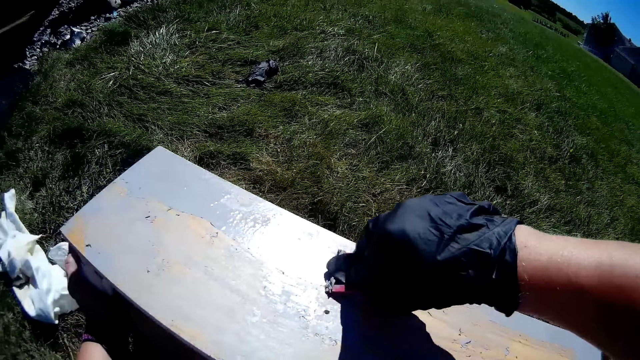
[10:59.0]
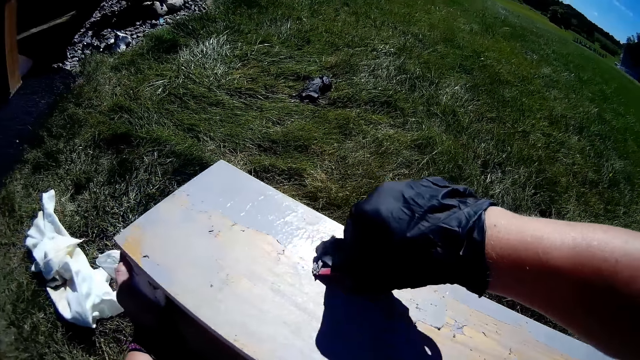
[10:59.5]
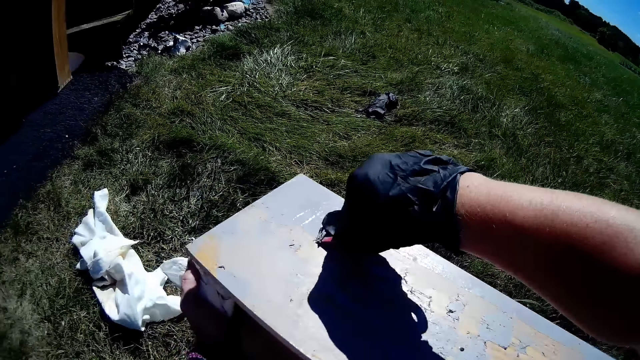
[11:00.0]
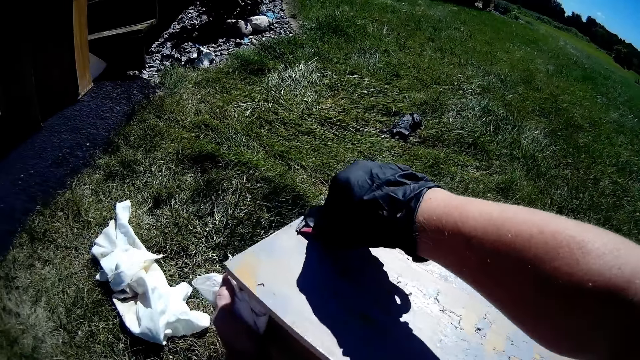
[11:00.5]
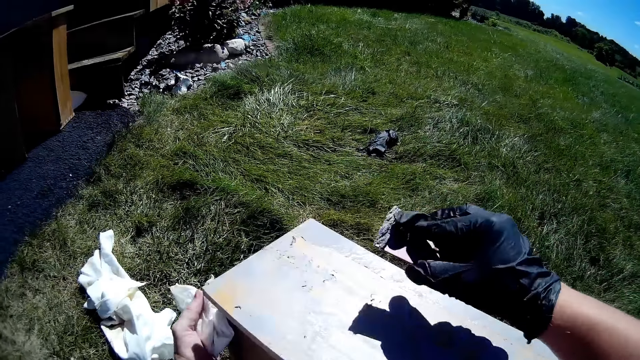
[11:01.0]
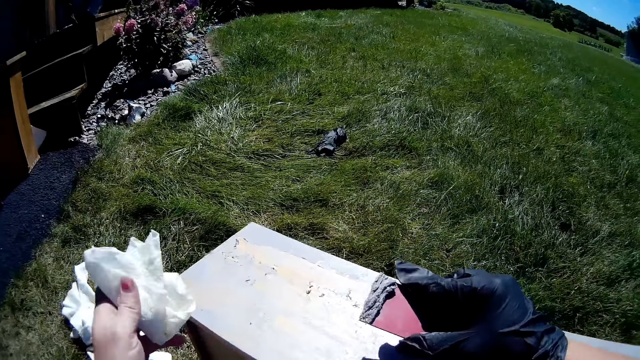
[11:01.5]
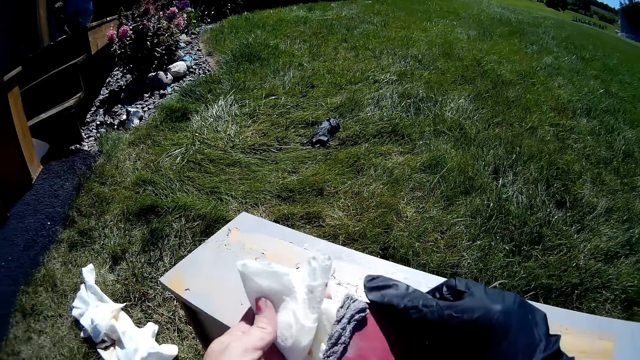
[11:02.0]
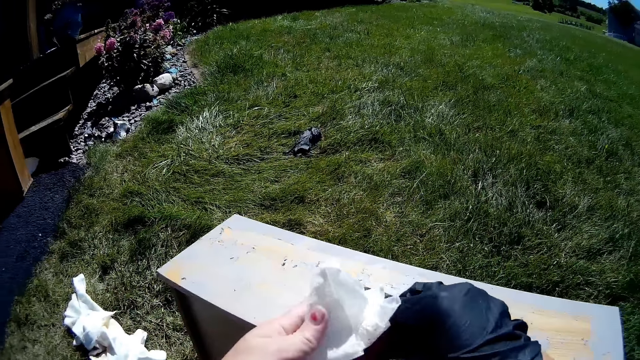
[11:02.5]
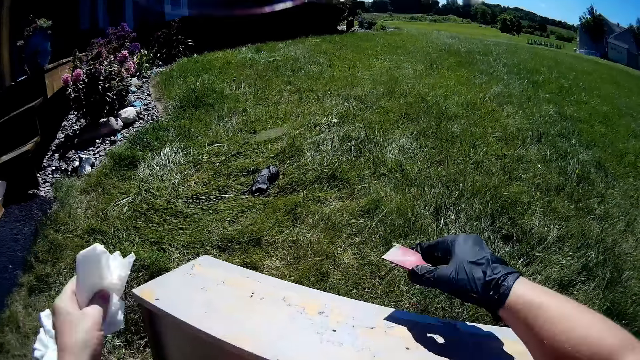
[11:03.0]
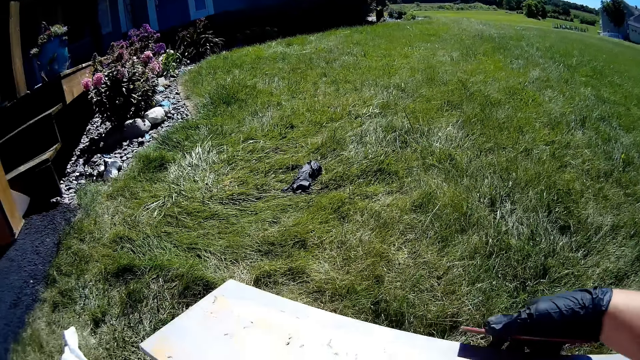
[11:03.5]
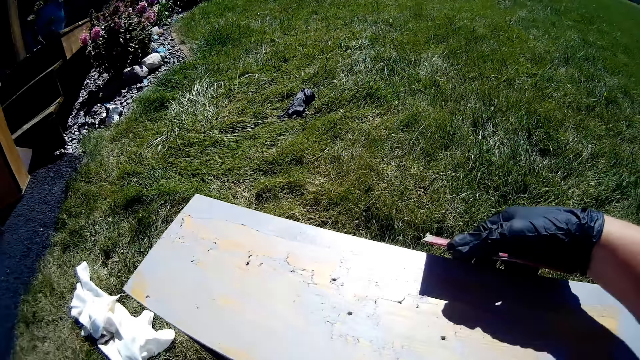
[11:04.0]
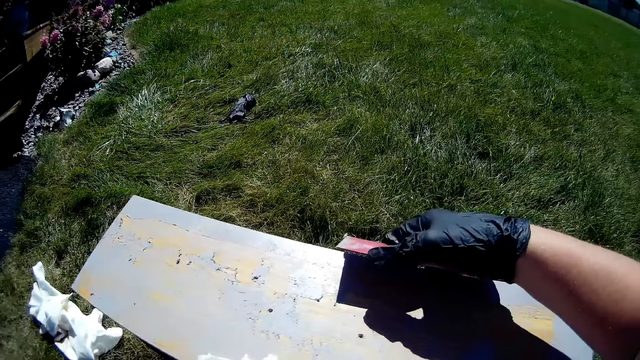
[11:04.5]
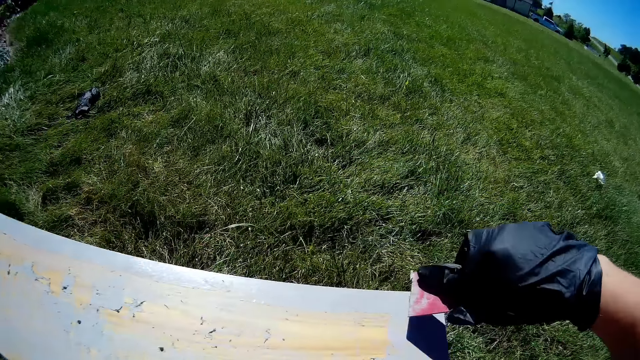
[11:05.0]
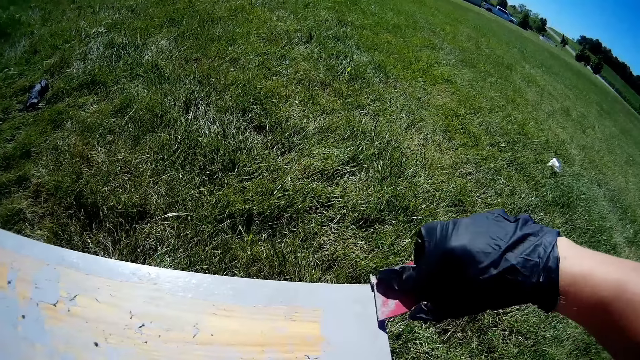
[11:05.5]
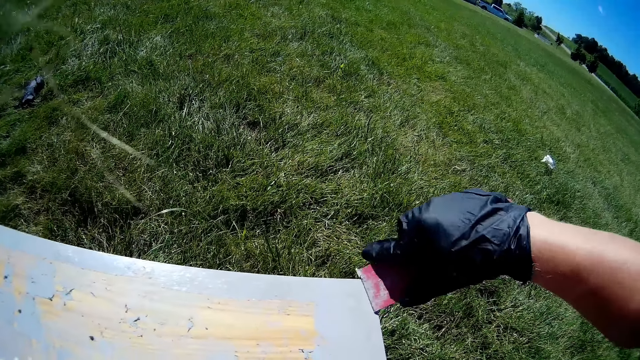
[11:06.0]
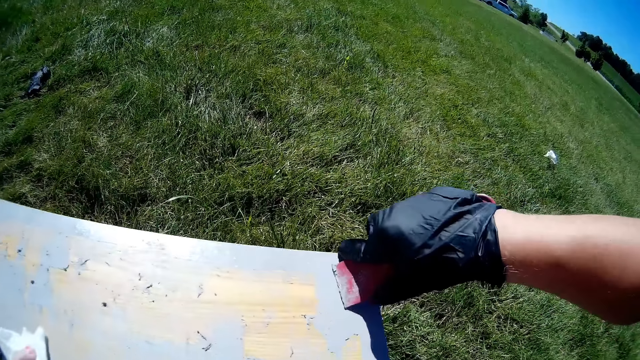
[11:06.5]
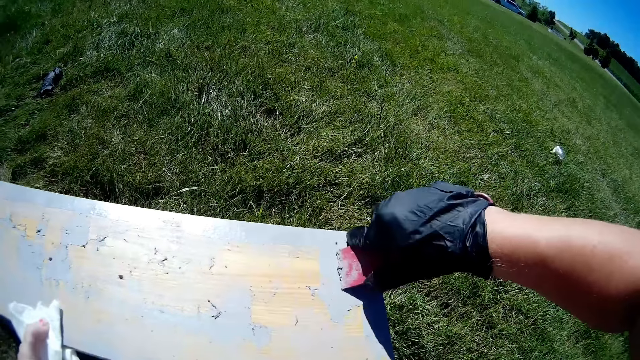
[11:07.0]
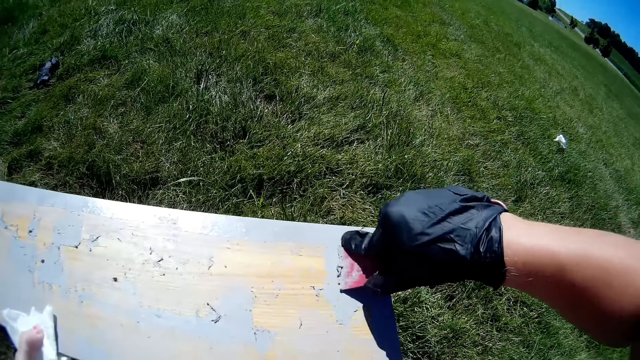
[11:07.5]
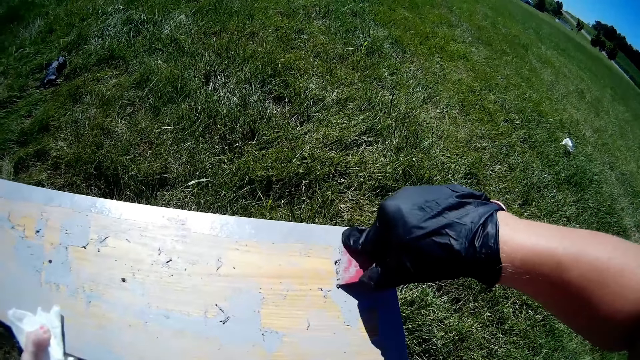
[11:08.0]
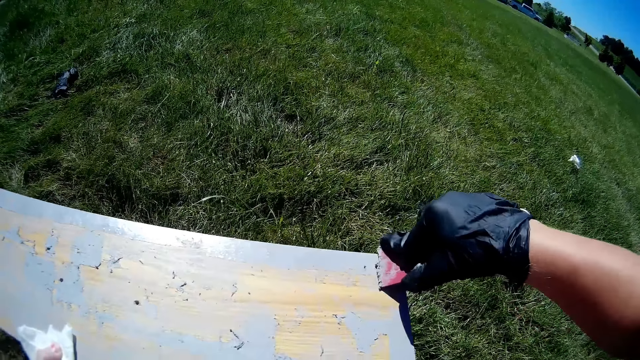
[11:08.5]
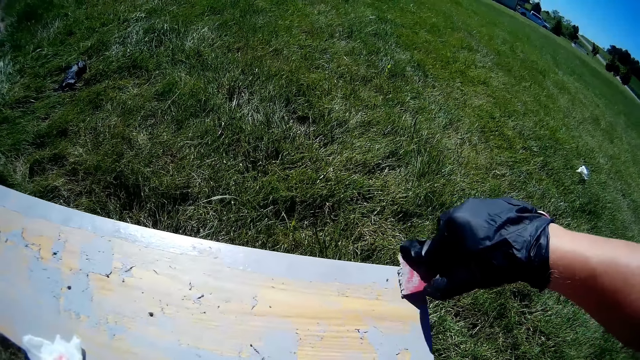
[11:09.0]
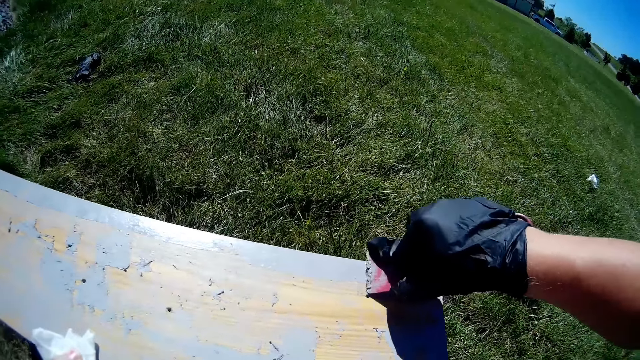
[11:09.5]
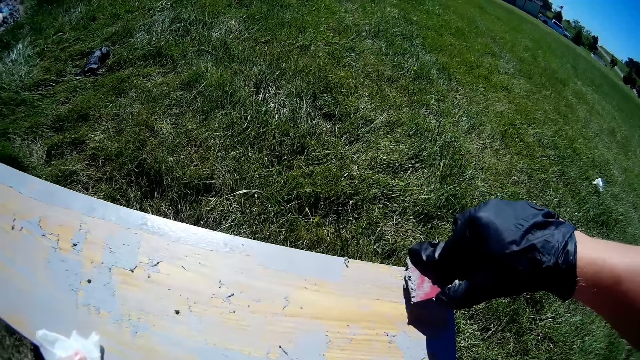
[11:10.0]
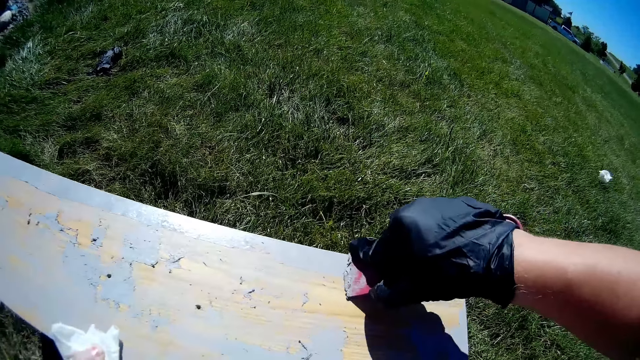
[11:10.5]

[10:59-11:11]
The camera wearer wipes the paint scraper with a fabric or white paper. They move the hand on the wooden structure. They scrape paint off the drawer with the paint scraper.

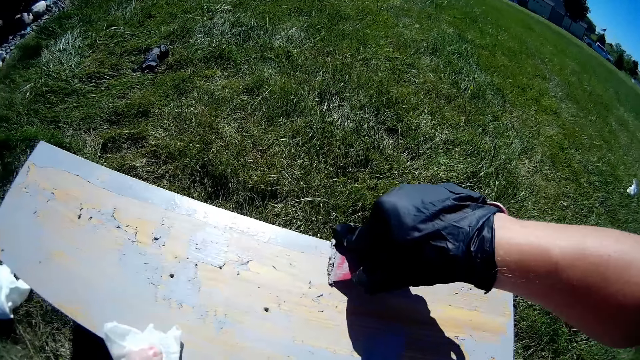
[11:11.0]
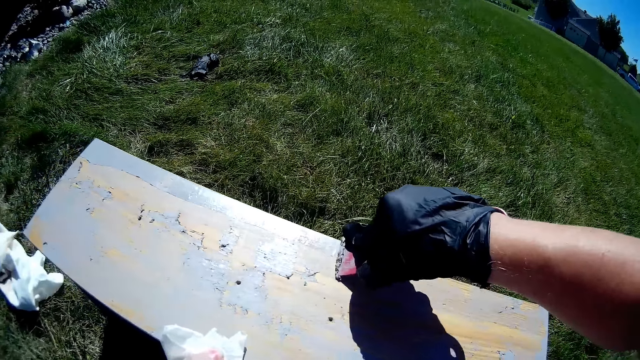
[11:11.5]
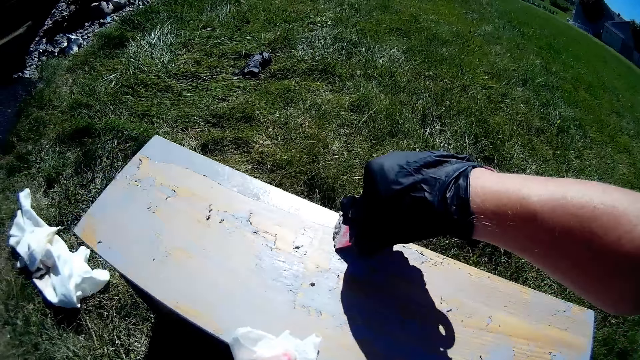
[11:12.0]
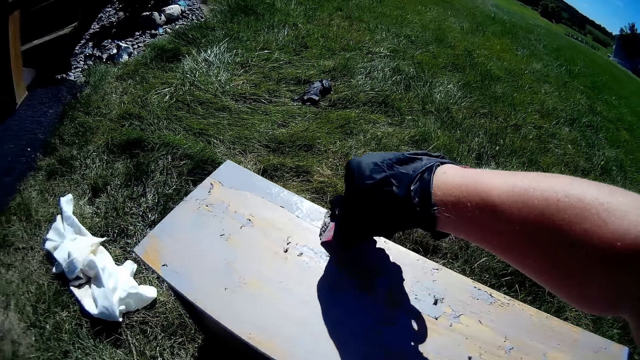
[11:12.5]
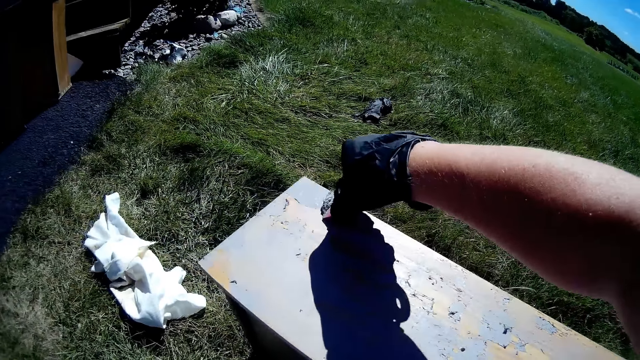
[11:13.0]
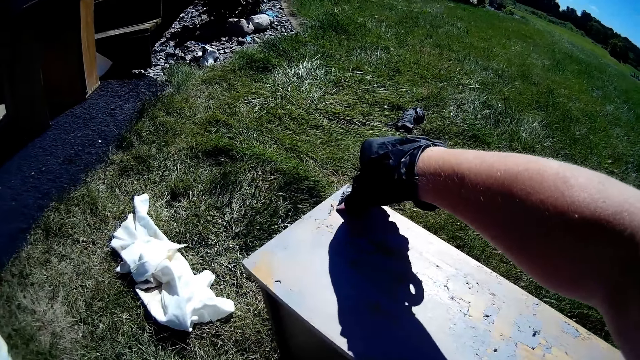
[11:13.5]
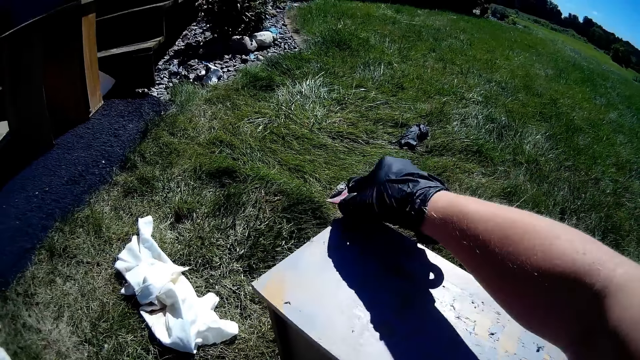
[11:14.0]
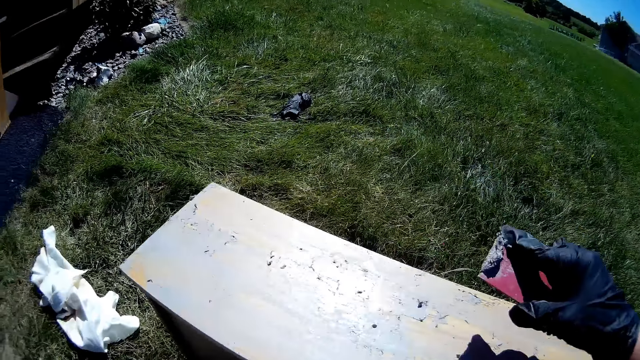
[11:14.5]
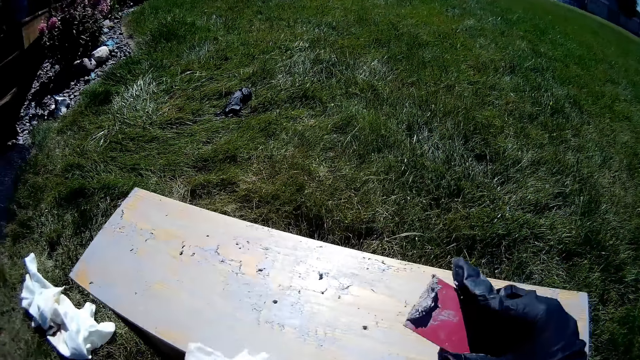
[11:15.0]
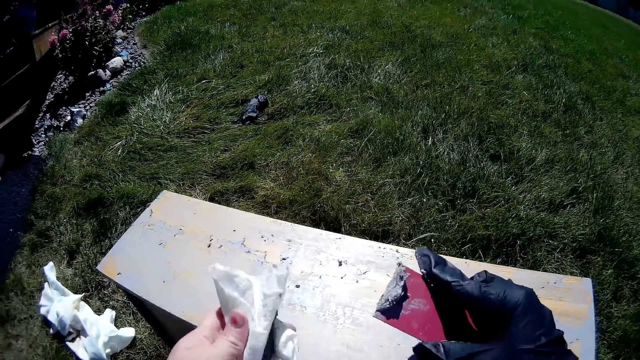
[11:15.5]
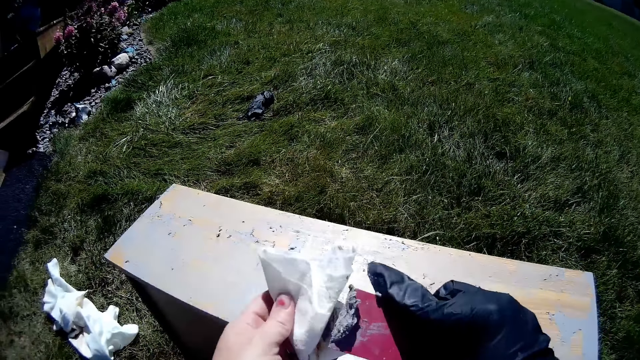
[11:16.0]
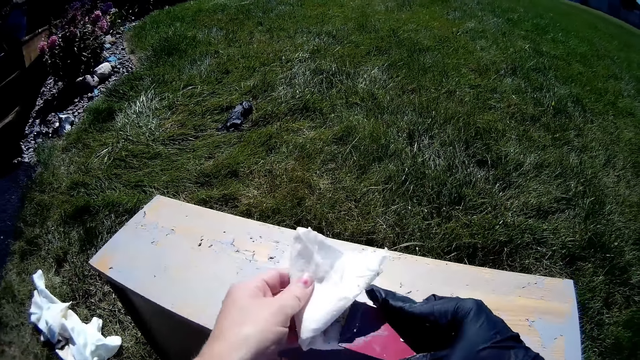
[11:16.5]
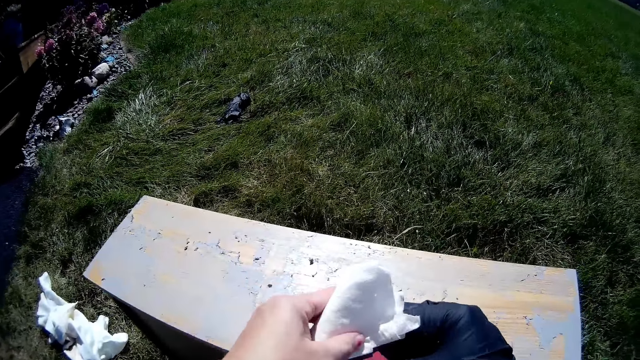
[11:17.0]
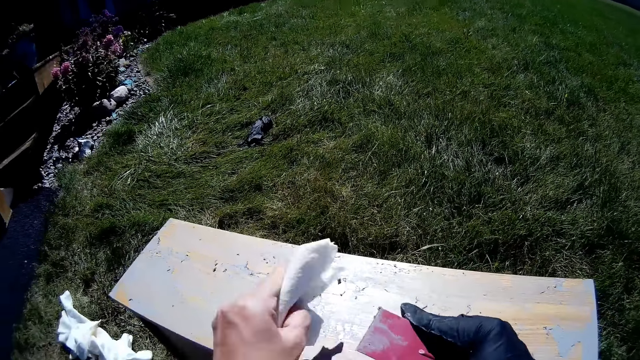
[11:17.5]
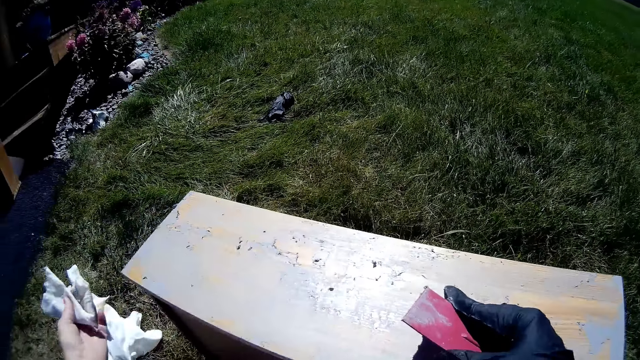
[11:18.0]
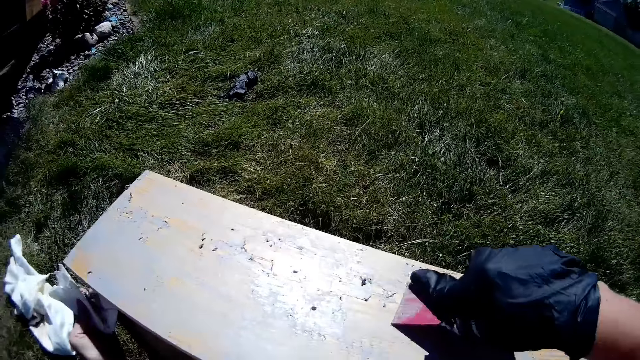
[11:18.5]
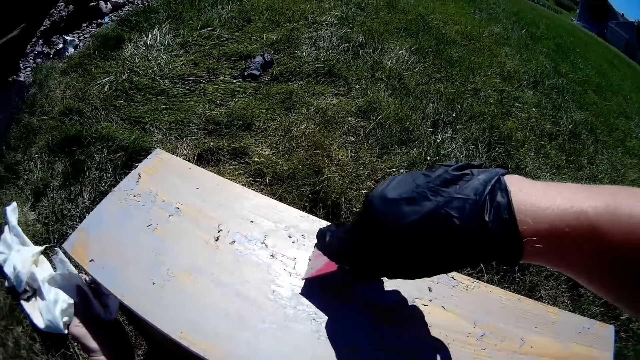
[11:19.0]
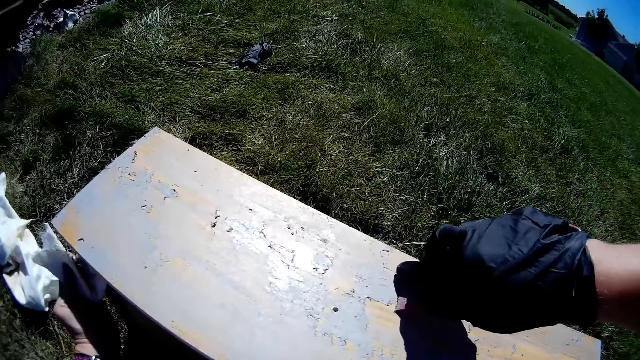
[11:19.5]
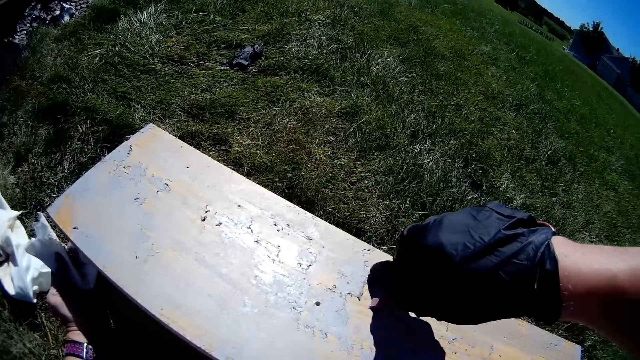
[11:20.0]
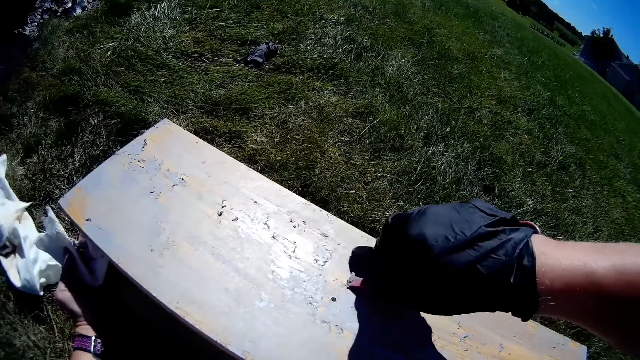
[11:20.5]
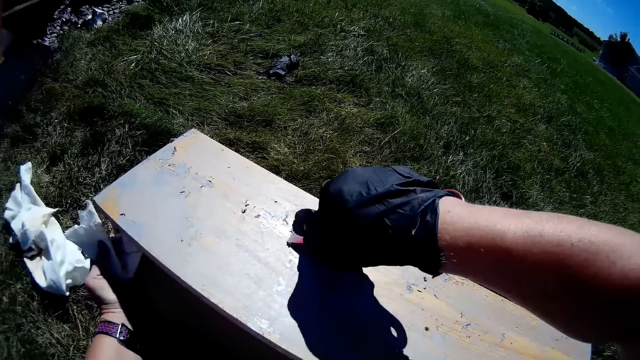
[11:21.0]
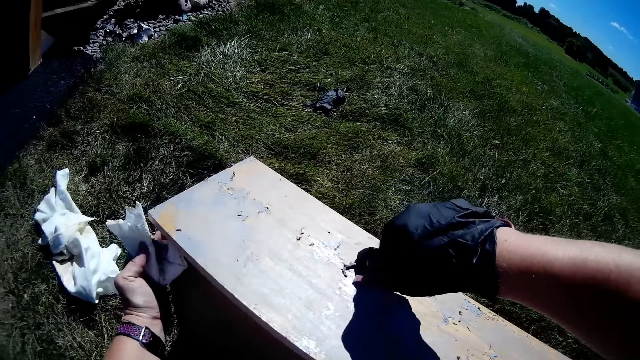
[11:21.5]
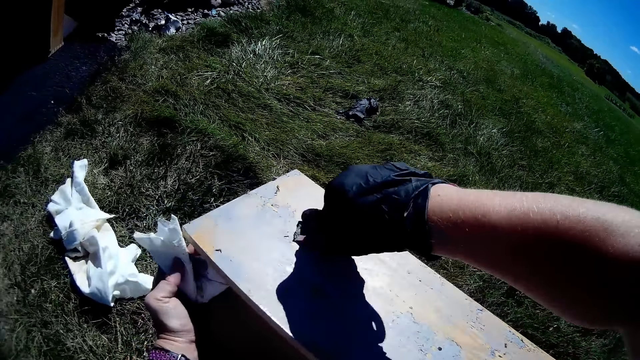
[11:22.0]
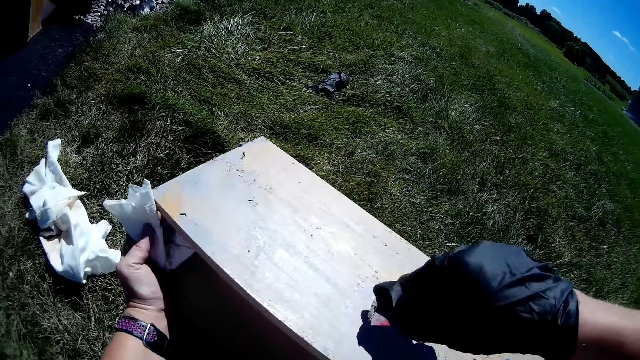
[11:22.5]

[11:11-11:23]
The camera wearer wipes the paint scraper with a fabric or white paper. They scrape paint off the drawer with the paint scraper.
